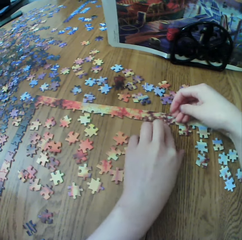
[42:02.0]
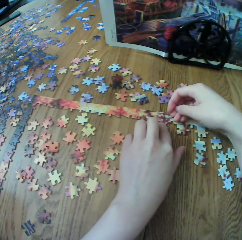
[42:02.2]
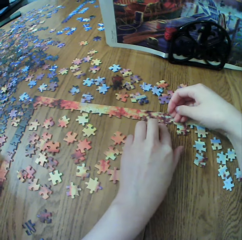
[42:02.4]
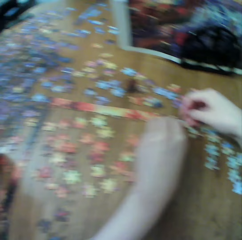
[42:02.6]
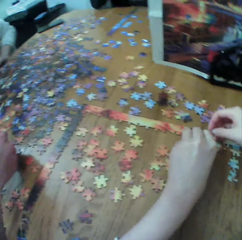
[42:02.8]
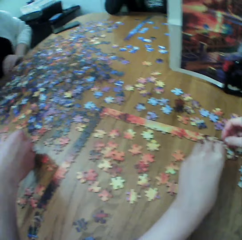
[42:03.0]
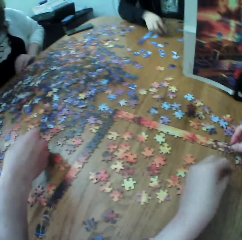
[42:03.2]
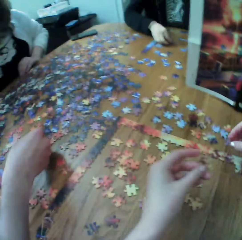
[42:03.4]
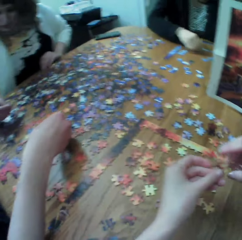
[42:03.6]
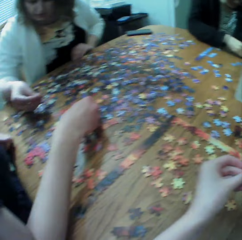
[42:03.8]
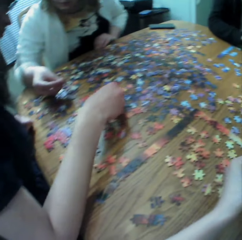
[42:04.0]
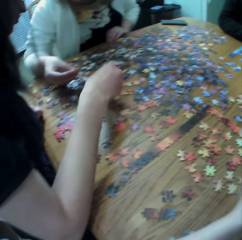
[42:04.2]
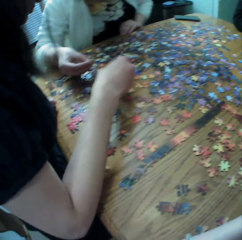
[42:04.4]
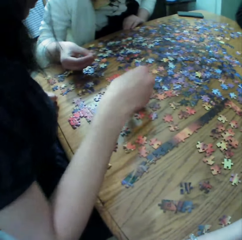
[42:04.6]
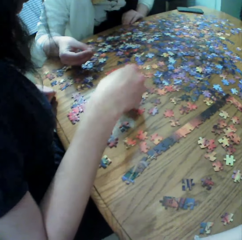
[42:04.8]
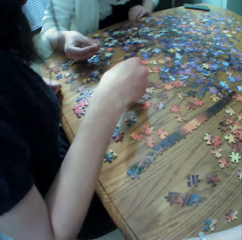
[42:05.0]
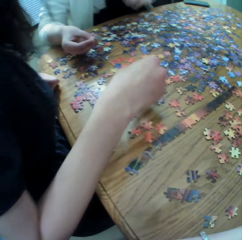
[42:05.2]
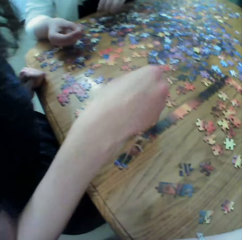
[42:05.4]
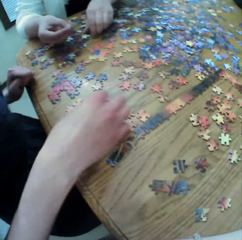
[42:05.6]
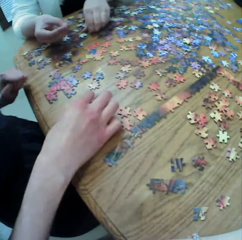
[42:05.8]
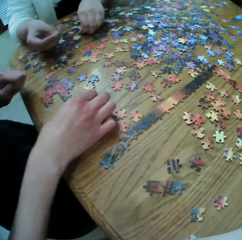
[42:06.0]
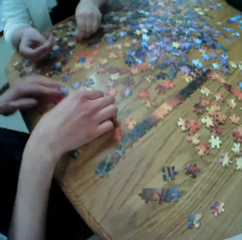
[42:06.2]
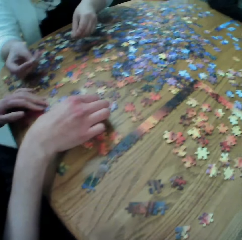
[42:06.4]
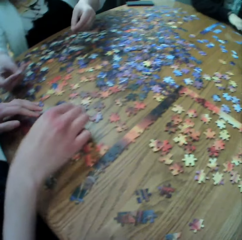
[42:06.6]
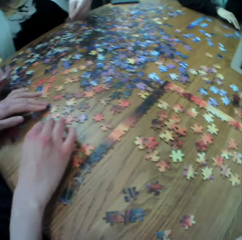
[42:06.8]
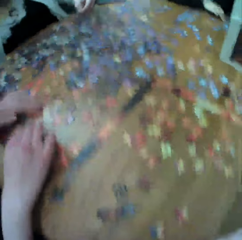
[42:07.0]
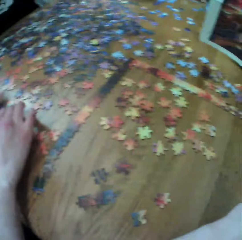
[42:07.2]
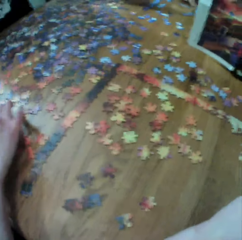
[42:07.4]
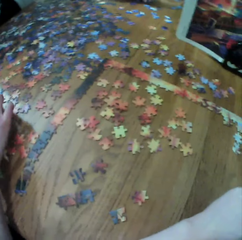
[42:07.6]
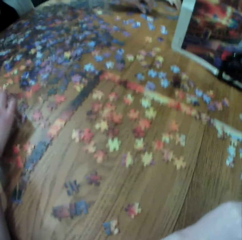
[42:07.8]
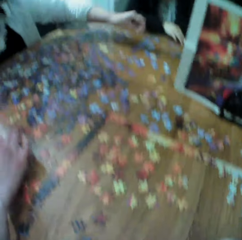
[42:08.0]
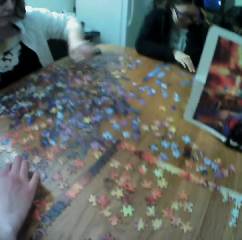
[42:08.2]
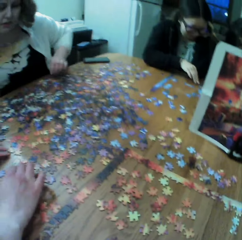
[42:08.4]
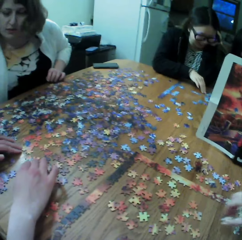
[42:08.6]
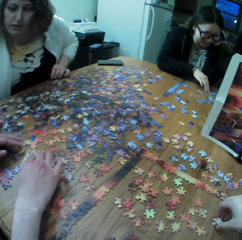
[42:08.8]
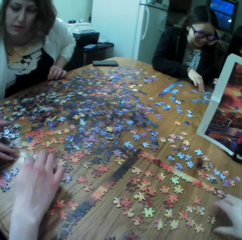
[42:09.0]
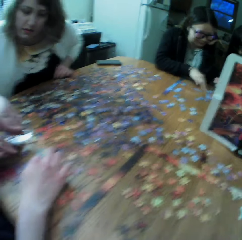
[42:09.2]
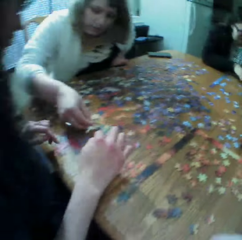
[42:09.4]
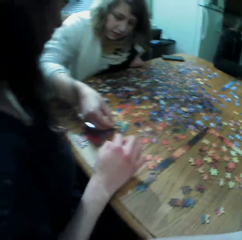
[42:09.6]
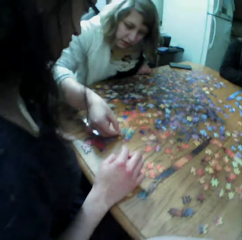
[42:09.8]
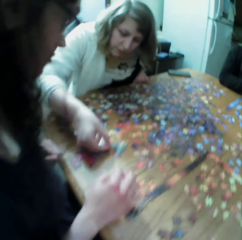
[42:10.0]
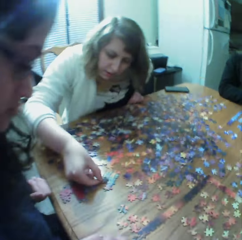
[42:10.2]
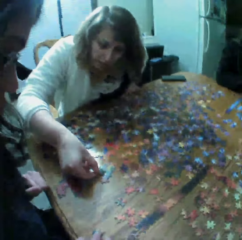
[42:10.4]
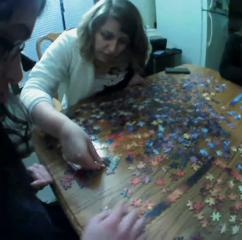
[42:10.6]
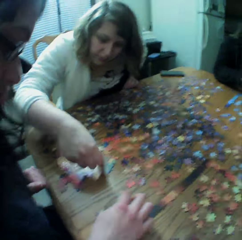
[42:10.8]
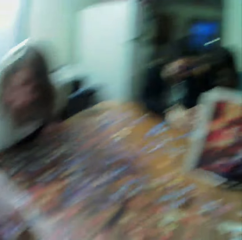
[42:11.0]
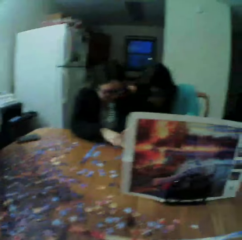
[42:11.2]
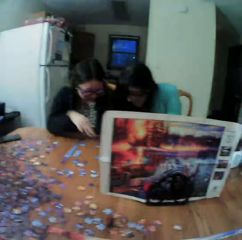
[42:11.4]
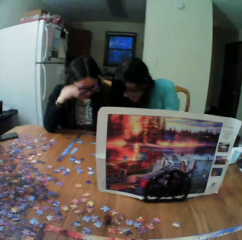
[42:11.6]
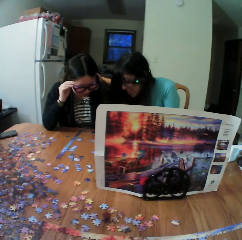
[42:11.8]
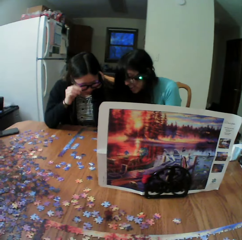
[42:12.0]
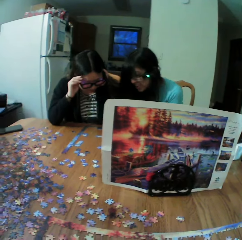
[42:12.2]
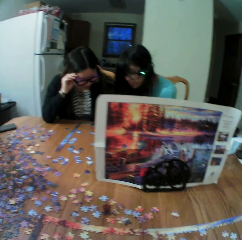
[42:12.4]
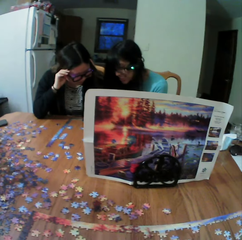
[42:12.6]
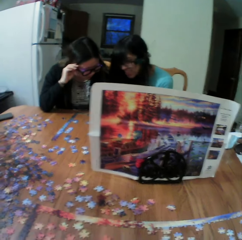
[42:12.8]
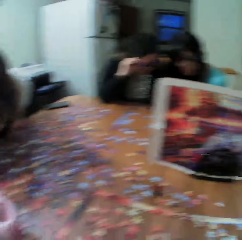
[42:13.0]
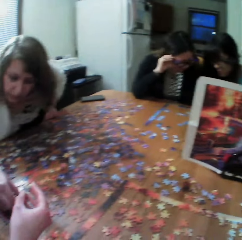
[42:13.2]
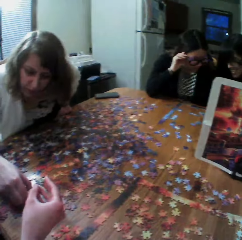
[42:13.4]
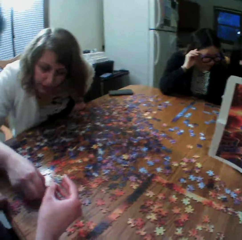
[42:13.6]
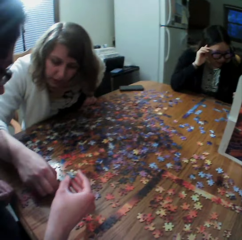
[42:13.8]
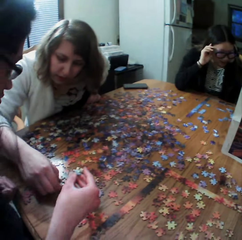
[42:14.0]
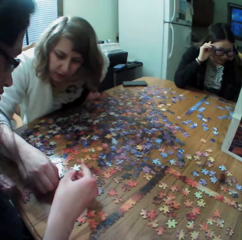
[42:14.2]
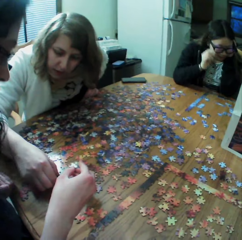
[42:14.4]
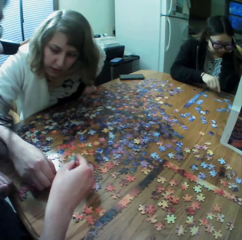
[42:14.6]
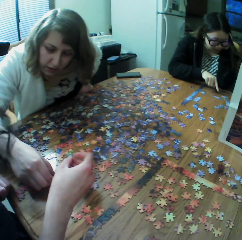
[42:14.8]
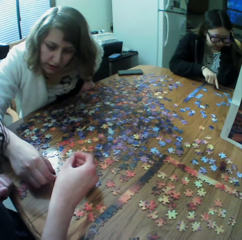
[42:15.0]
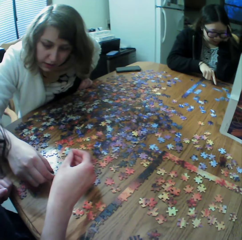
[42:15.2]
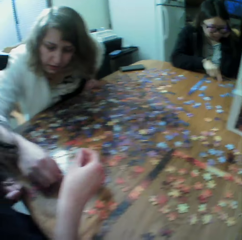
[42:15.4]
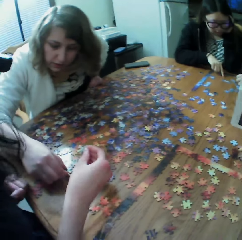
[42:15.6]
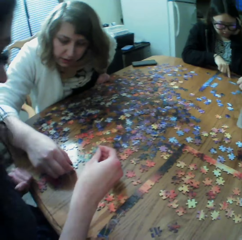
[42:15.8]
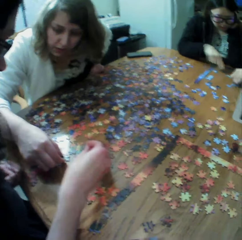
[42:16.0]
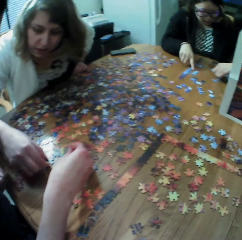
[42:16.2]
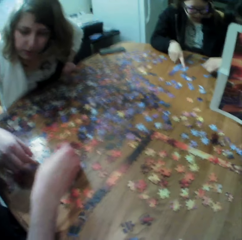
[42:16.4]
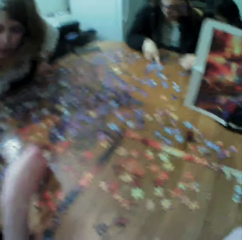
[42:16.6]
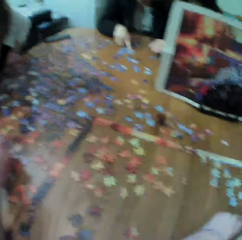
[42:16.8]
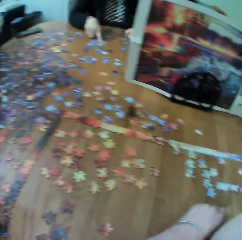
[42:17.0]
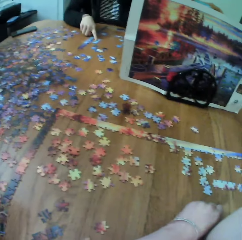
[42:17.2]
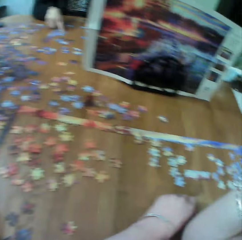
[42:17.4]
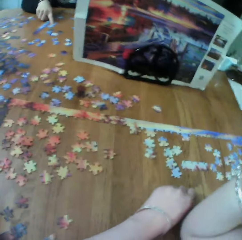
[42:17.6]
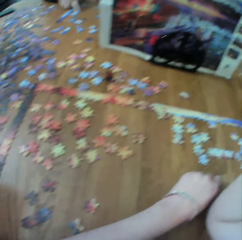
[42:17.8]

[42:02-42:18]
A woman makes the puzzles.

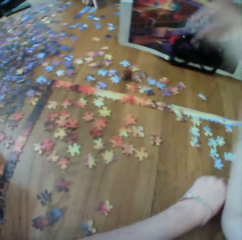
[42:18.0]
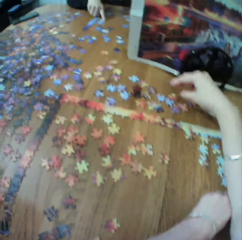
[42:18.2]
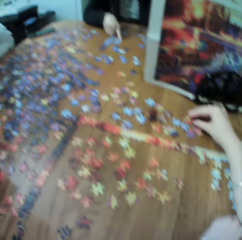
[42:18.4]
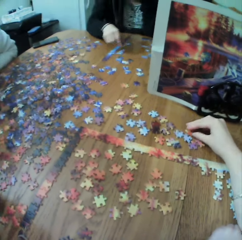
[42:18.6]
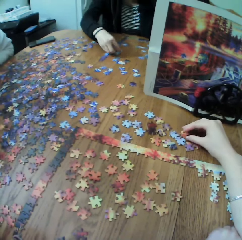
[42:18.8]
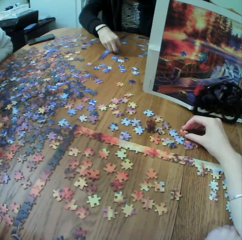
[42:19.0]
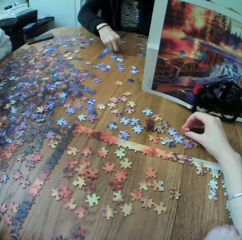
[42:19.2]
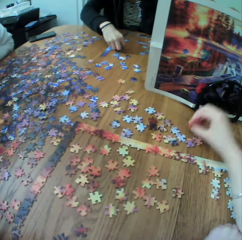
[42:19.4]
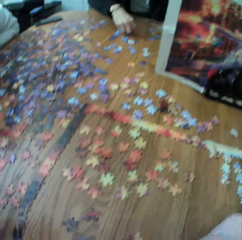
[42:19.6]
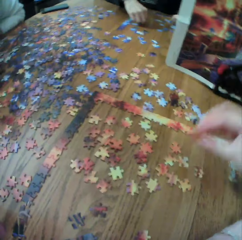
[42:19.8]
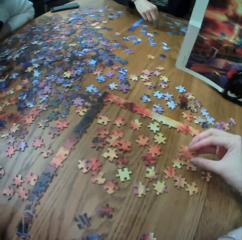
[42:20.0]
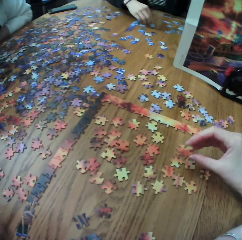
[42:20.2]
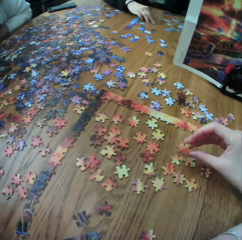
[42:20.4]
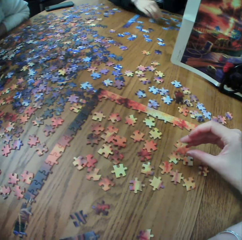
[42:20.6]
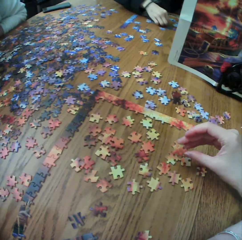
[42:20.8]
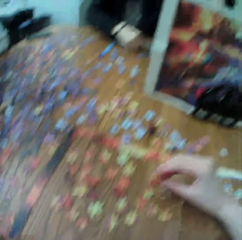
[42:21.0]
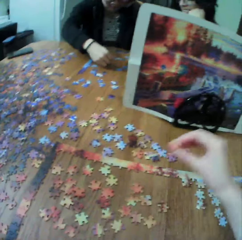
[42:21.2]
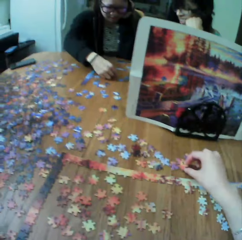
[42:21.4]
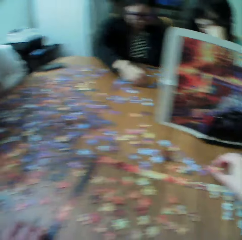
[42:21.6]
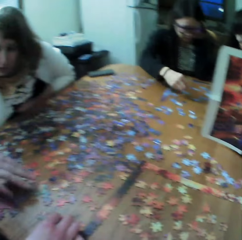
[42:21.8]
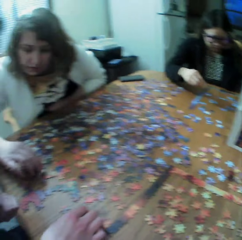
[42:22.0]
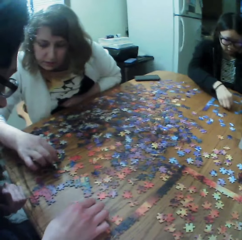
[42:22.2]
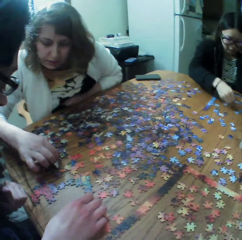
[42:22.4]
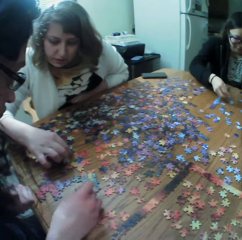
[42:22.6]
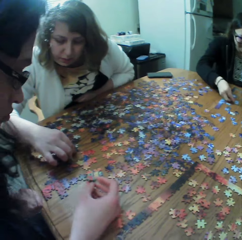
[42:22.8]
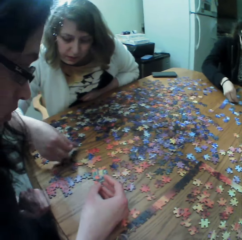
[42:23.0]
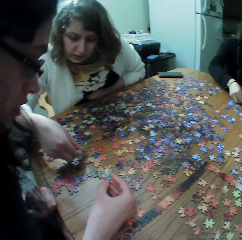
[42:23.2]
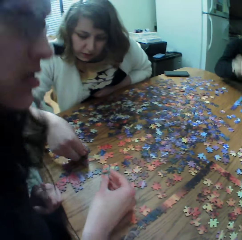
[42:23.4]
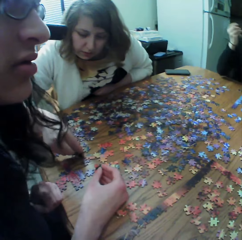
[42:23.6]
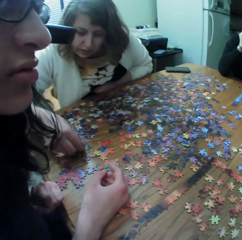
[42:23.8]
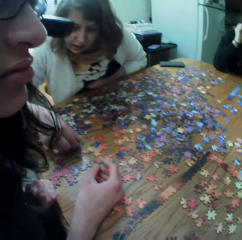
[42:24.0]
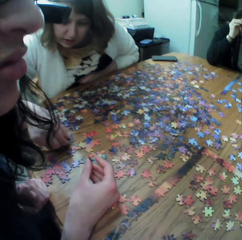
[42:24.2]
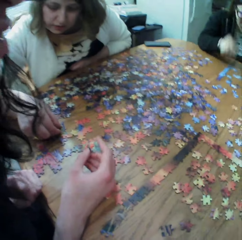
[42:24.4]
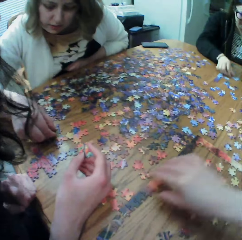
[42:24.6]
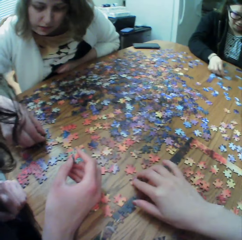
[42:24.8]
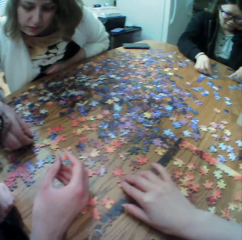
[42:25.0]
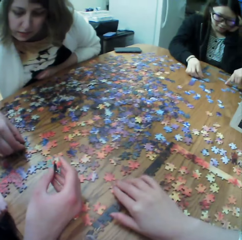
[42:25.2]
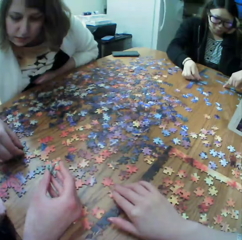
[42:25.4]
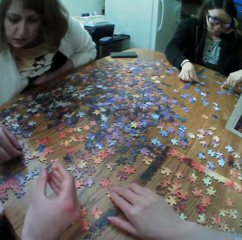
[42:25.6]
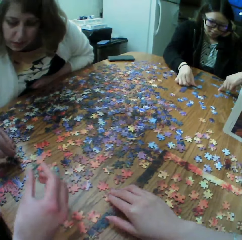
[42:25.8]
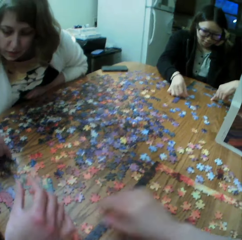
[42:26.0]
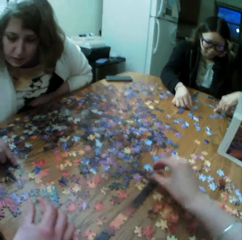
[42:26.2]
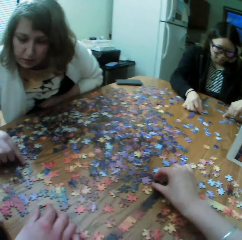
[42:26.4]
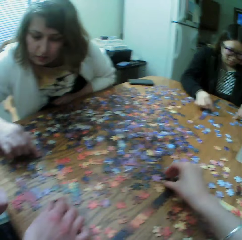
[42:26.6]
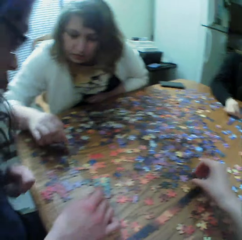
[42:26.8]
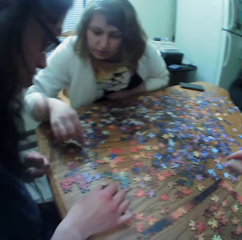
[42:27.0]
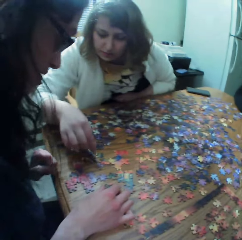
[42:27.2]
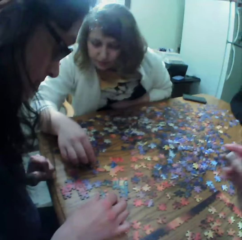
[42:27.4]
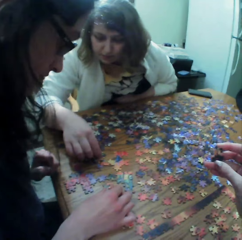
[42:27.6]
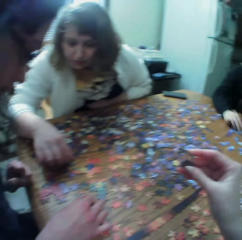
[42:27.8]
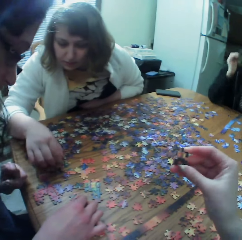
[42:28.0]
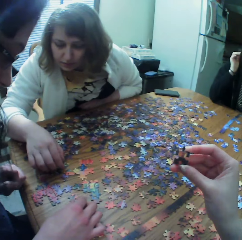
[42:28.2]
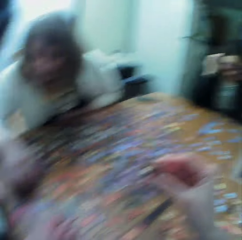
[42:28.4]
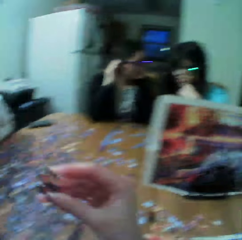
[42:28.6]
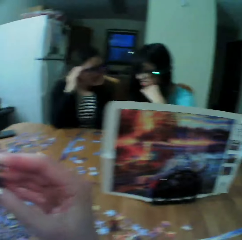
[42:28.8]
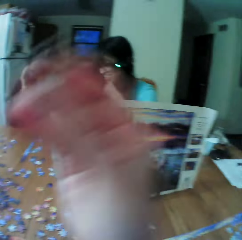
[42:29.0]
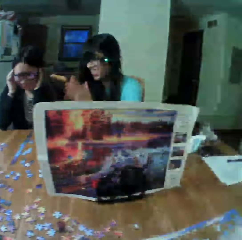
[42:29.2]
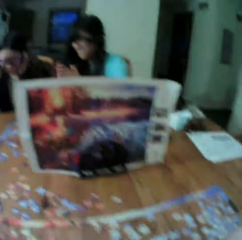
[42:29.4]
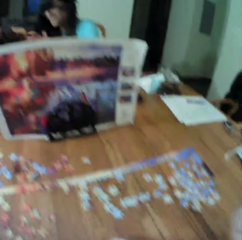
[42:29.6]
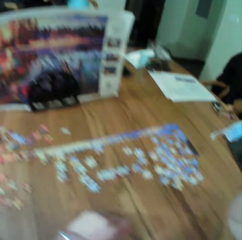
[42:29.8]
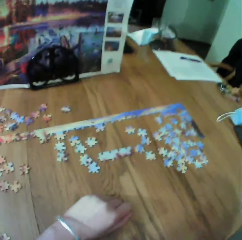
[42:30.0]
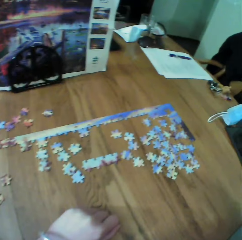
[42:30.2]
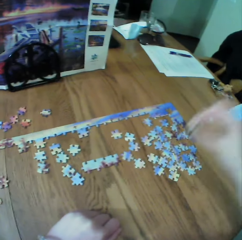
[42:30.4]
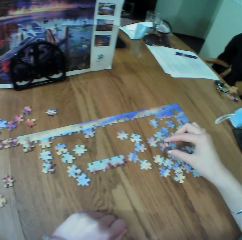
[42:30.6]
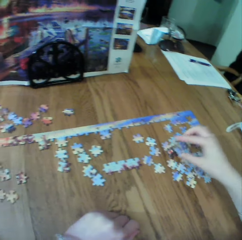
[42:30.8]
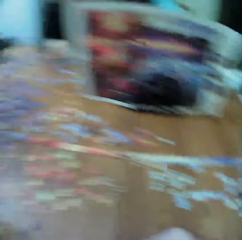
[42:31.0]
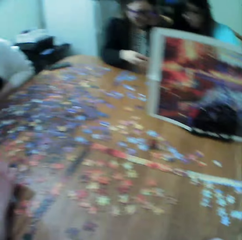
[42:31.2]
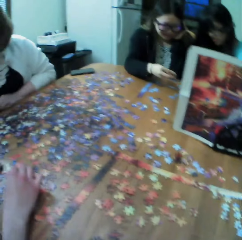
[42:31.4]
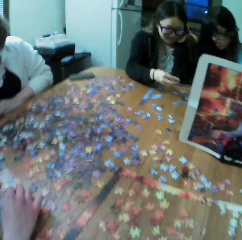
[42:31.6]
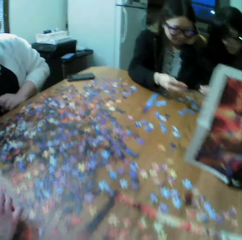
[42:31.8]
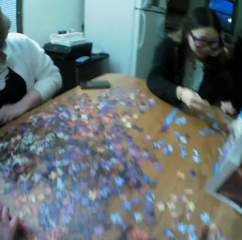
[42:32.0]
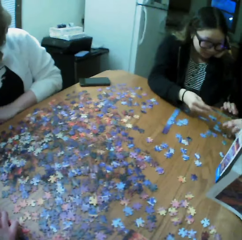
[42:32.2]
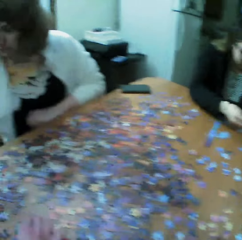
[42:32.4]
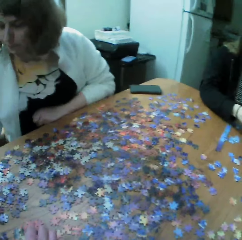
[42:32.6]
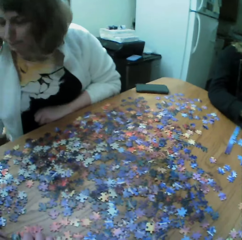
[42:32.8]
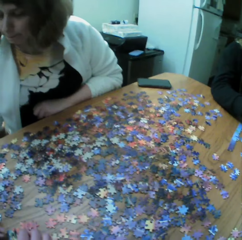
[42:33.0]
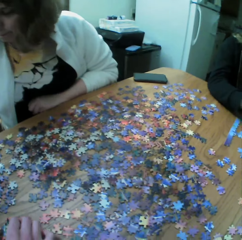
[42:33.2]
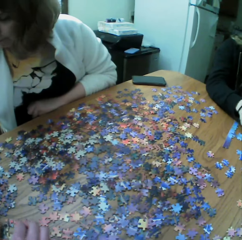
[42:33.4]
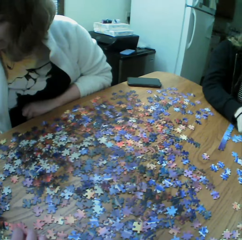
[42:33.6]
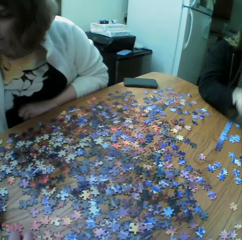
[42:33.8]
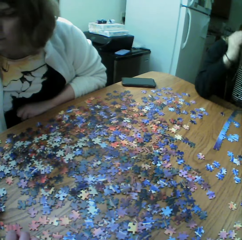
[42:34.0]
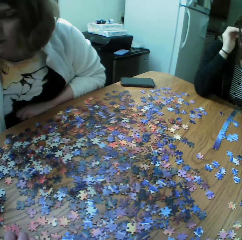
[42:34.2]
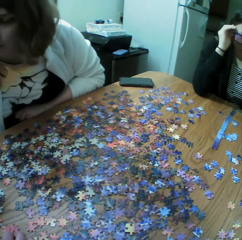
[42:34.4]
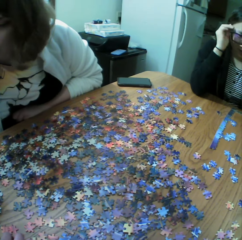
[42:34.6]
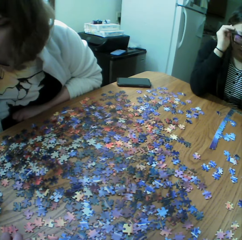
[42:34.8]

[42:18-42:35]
The camera wearer looks at the puzzle piece. A woman makes the puzzles. Another woman makes the puzzles.
